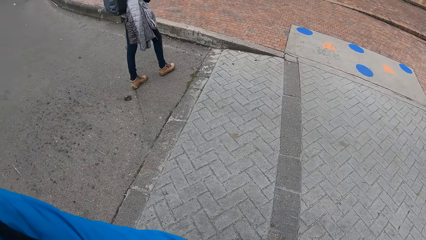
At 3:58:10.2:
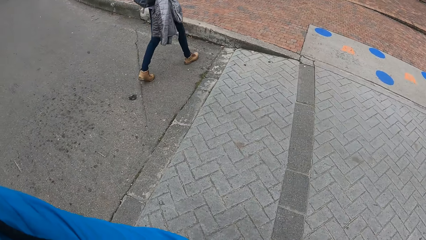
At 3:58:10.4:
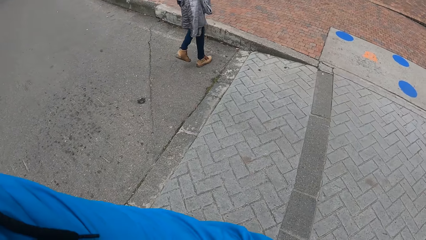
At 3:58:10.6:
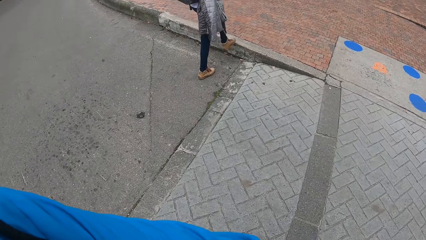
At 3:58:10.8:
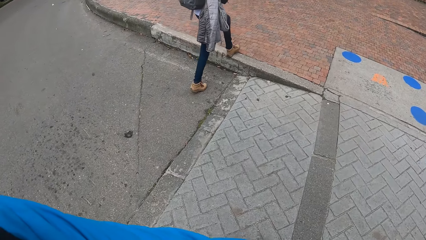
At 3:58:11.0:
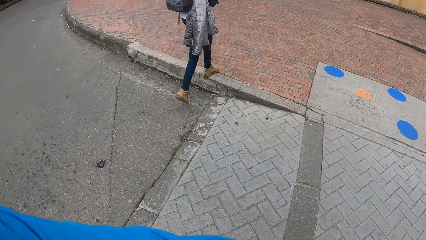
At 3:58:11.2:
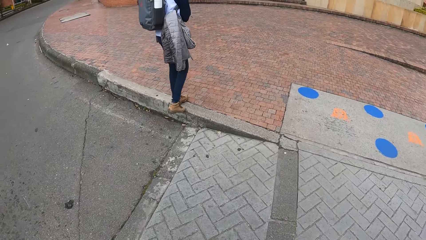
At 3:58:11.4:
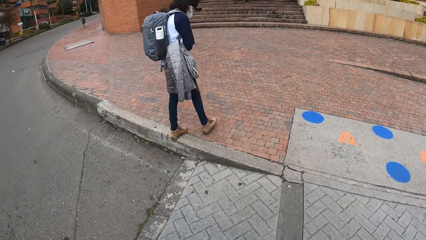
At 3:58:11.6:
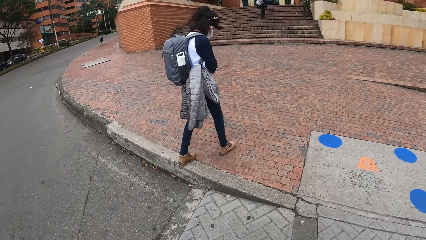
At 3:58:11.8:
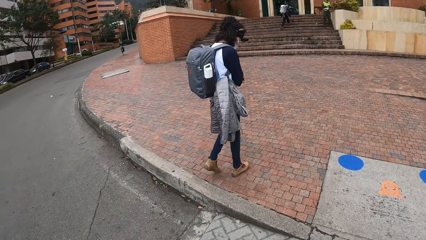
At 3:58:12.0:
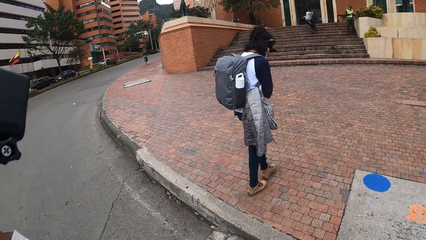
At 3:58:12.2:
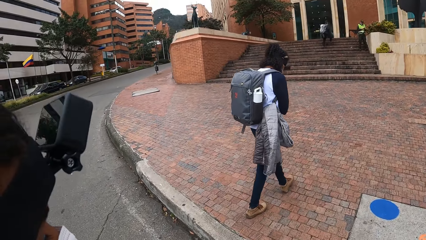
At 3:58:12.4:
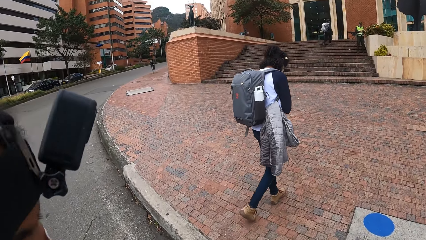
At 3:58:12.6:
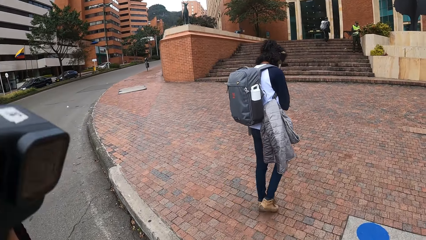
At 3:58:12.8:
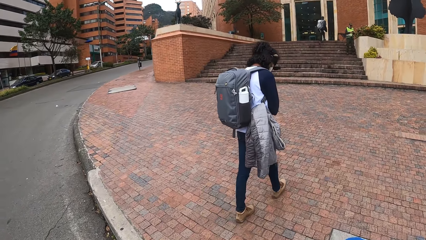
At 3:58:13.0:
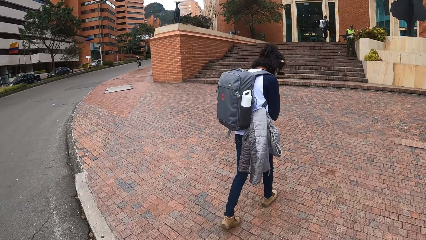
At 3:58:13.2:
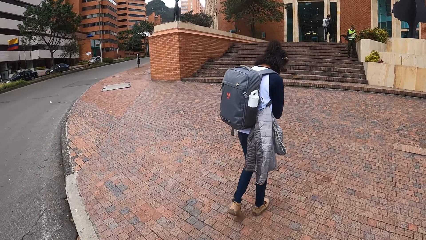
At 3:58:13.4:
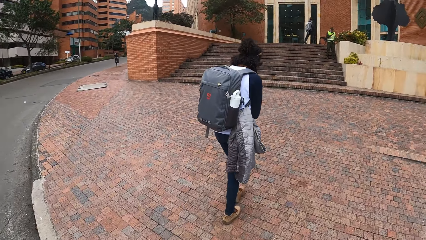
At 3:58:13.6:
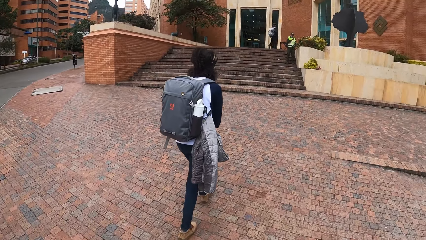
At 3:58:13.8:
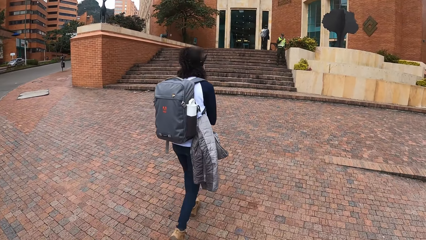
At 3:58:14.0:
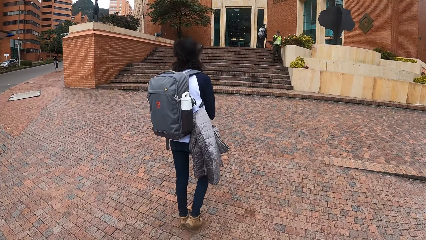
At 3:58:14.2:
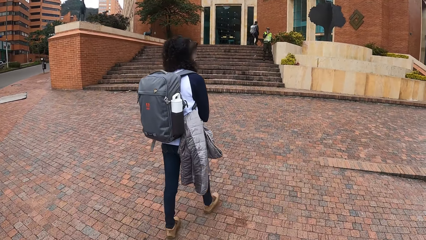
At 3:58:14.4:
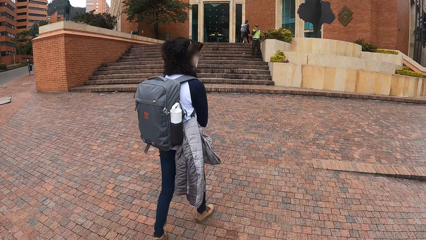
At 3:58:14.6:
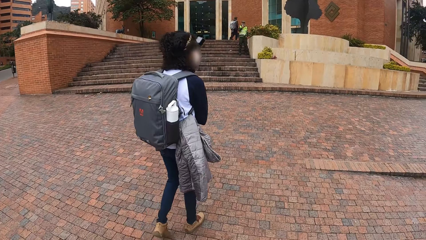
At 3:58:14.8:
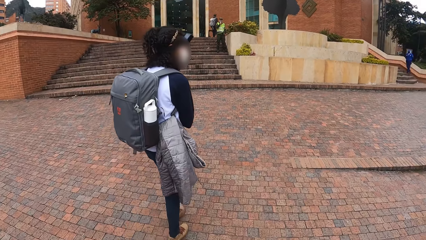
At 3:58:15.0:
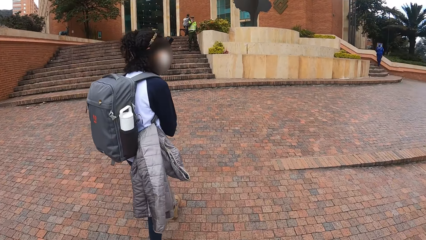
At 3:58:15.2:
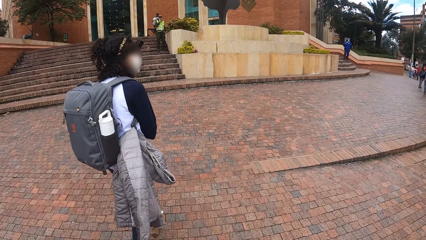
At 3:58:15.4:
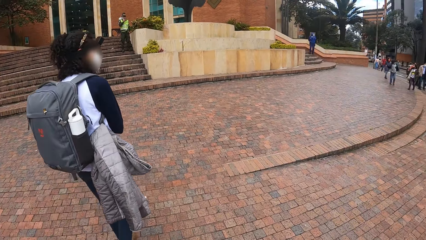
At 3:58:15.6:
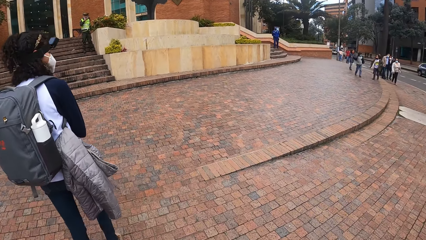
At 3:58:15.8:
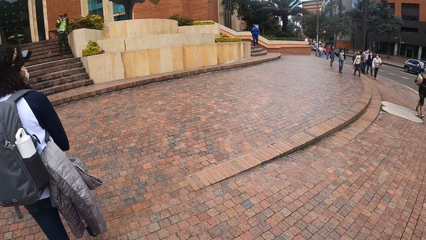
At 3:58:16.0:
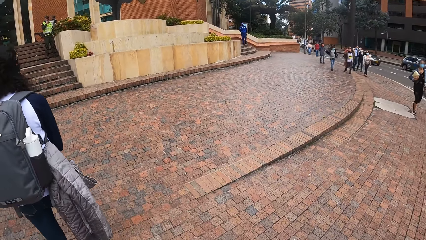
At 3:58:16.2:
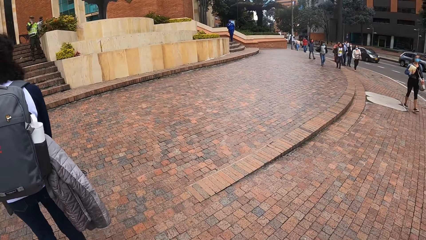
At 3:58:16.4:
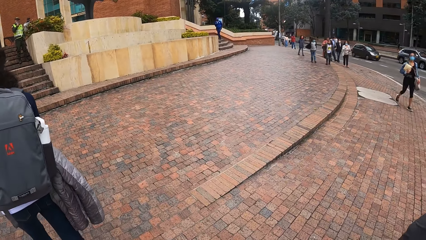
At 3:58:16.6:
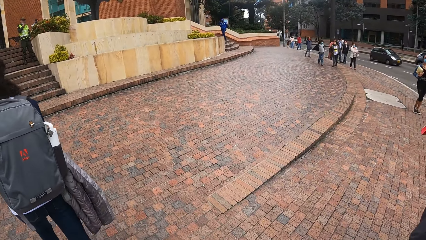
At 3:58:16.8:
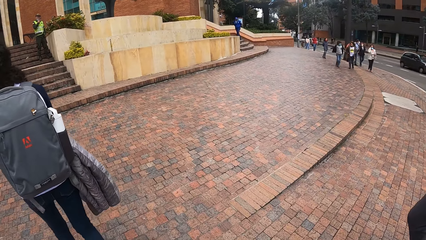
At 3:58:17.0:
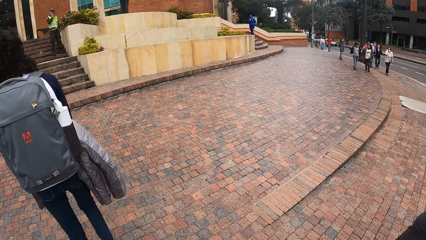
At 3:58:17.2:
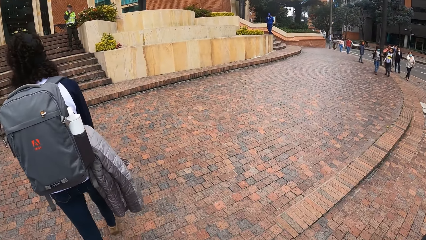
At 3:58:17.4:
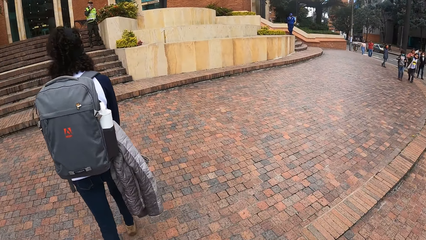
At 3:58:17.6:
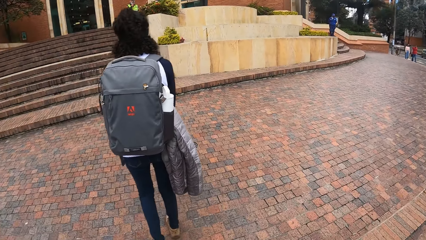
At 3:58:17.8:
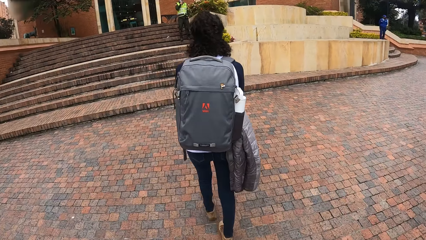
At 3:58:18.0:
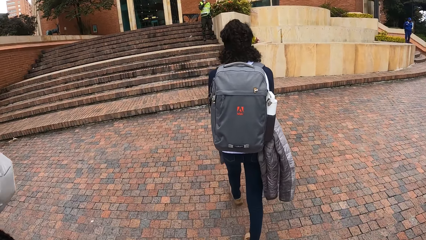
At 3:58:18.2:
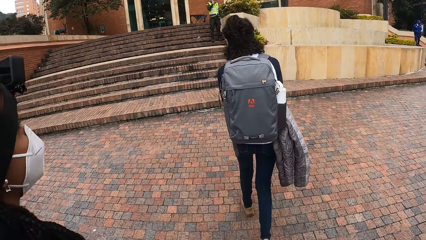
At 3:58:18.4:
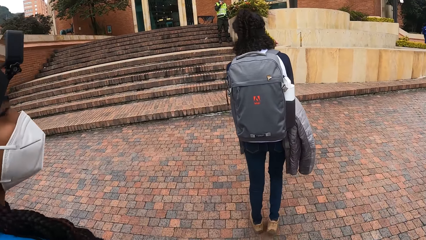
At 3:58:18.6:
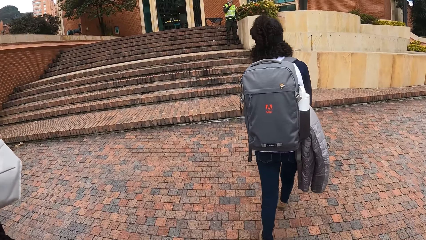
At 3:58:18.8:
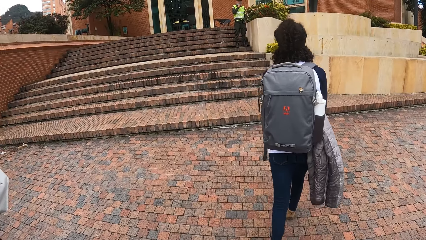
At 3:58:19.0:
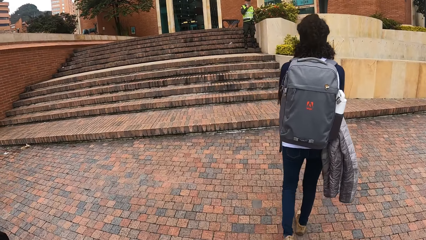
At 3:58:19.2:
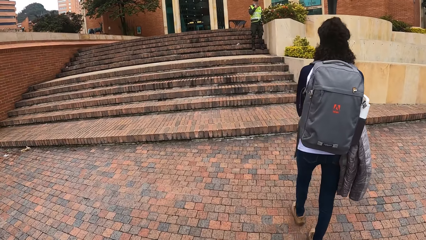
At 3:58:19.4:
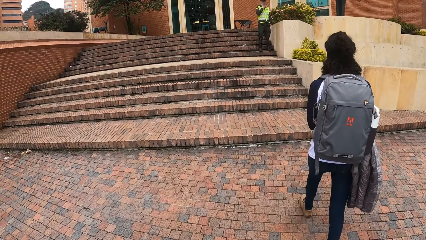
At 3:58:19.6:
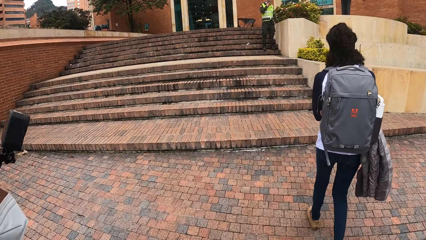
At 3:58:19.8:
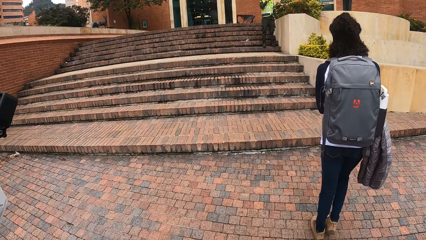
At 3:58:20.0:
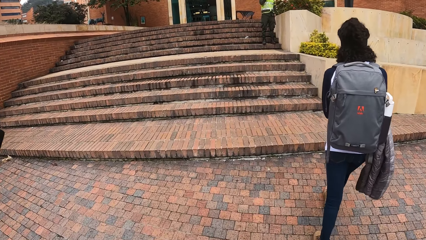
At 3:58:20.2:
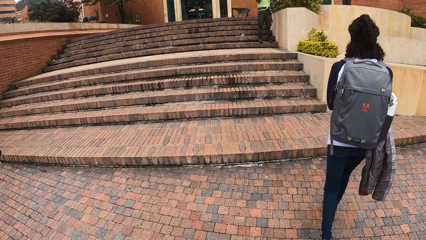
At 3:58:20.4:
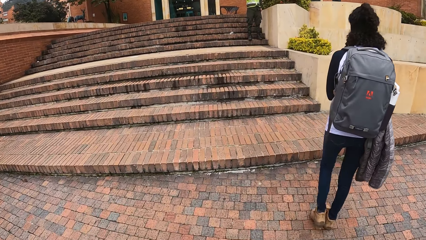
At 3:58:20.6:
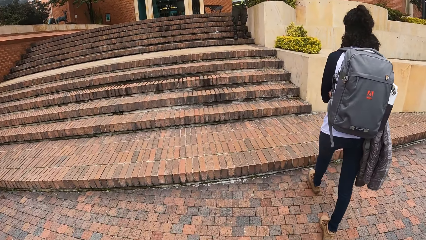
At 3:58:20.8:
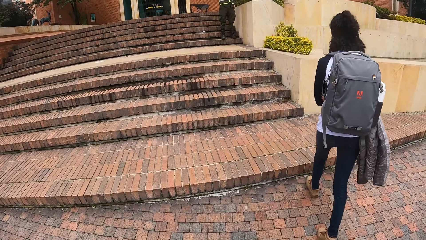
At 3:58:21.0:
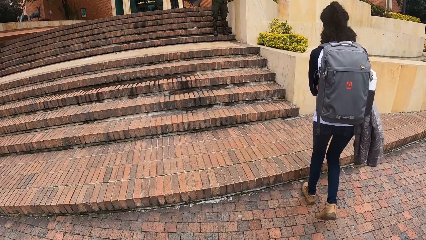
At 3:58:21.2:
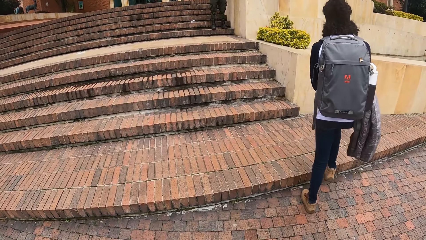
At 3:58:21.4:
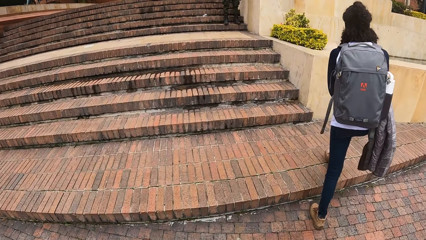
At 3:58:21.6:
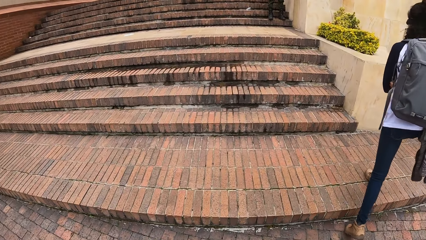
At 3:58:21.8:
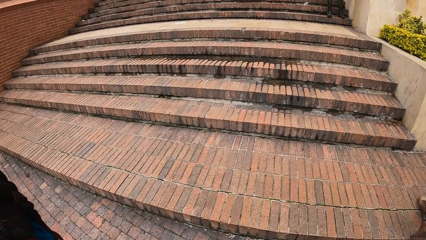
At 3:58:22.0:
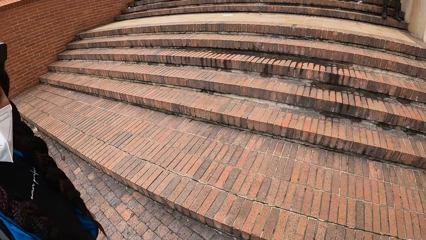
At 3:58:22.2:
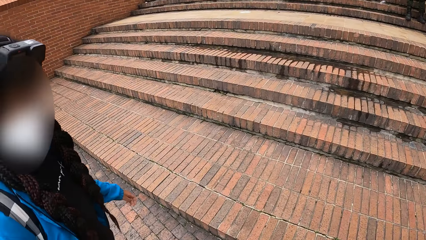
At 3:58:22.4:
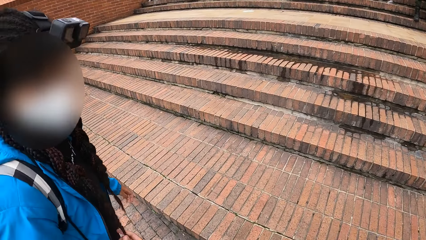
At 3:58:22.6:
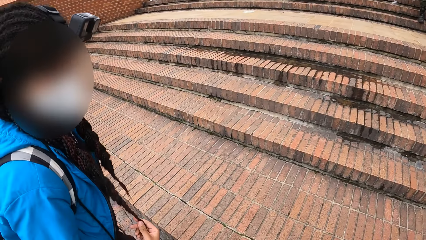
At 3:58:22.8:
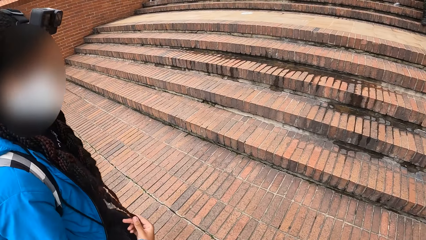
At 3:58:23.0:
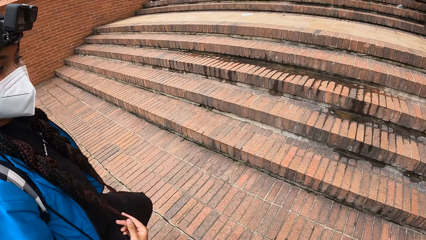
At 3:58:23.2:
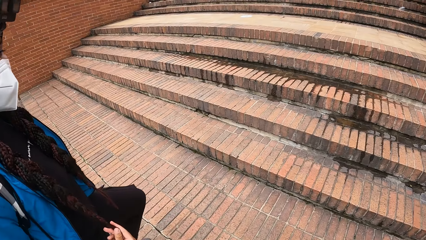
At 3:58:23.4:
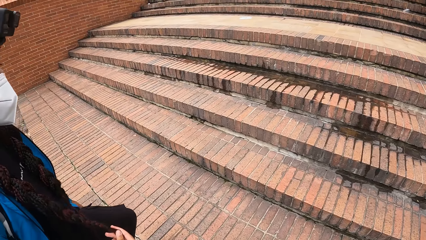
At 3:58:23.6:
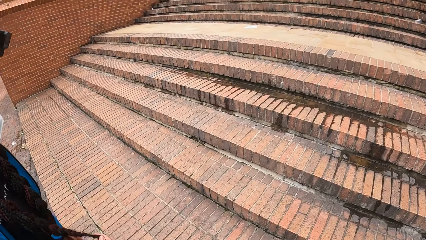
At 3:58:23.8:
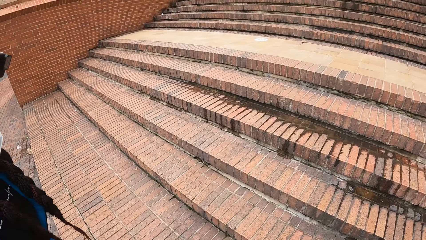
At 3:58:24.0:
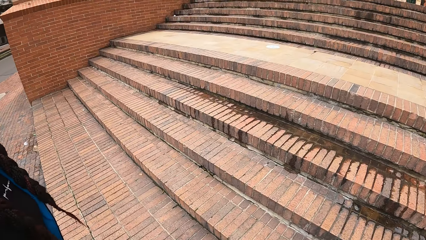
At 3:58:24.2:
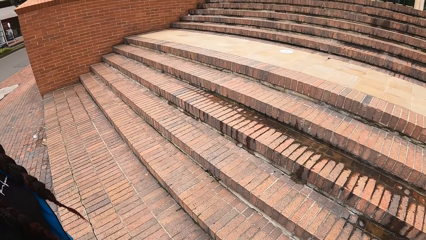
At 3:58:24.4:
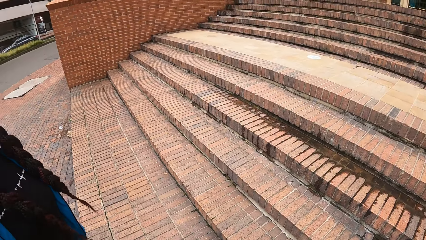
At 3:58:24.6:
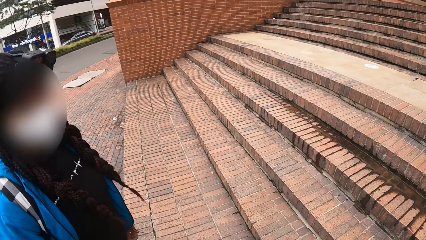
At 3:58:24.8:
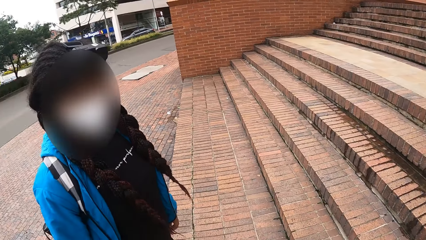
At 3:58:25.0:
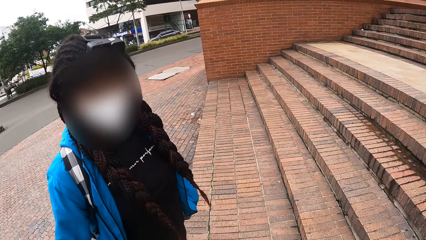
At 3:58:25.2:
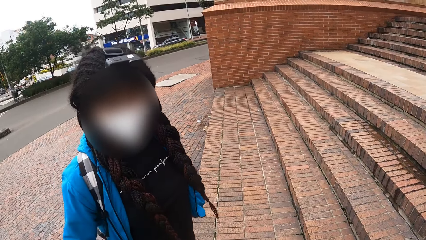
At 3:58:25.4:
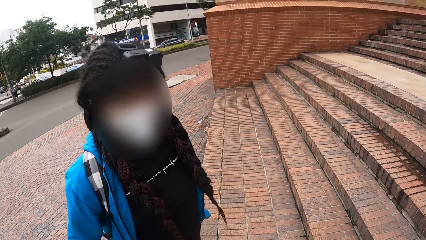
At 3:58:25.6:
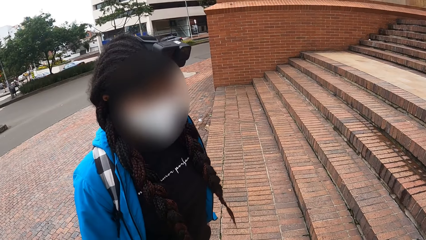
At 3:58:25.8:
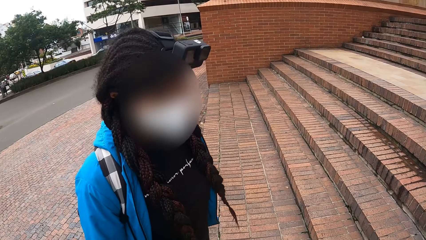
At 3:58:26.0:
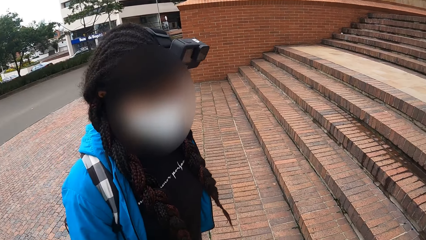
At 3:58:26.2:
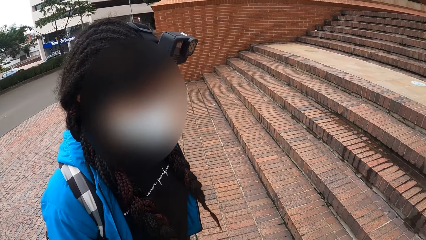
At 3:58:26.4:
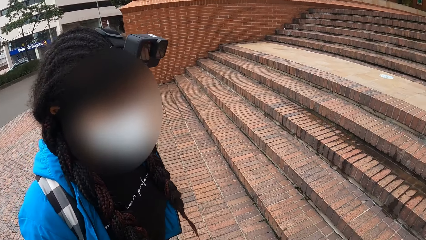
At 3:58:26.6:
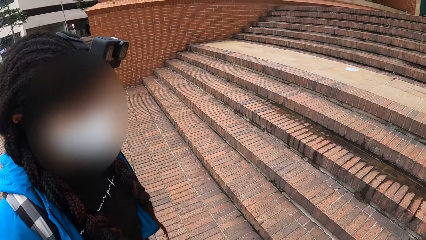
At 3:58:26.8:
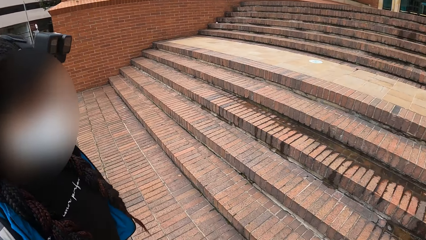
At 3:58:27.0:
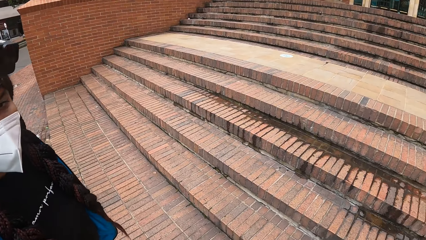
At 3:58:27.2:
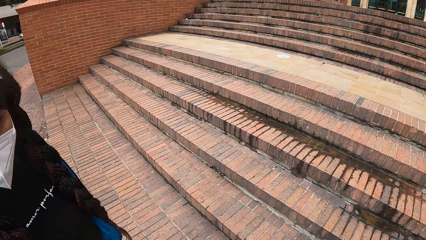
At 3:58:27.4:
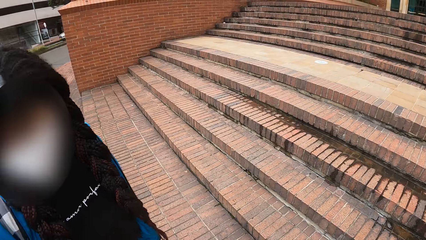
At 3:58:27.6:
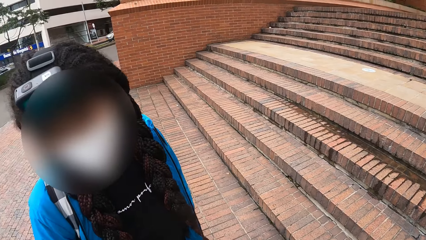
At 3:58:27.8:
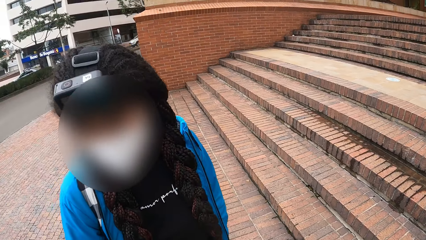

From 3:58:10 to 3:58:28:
The camera wearer walks along the pavement. They walk towards the building with the group of people. They look at a man. They converse with a woman in front of the building.
